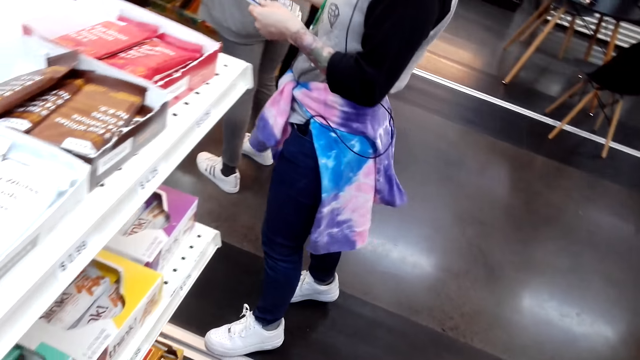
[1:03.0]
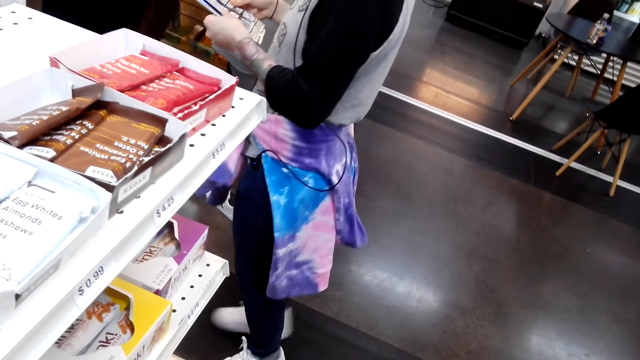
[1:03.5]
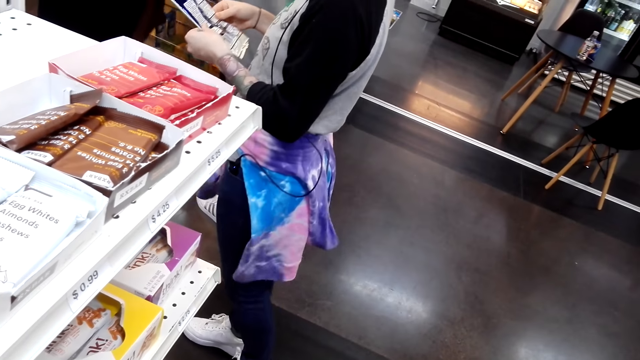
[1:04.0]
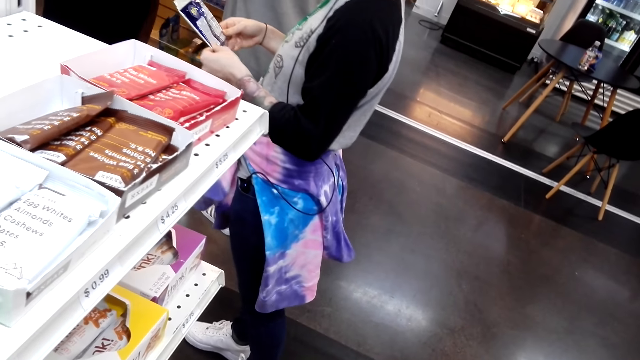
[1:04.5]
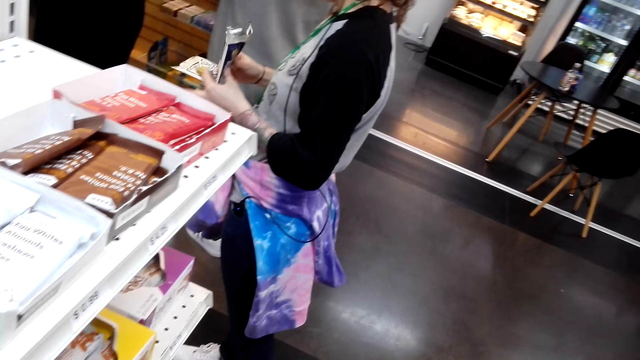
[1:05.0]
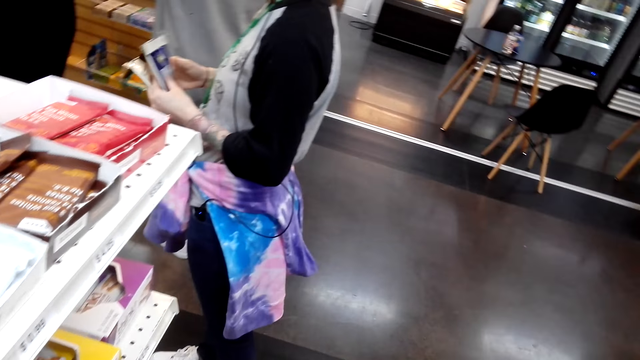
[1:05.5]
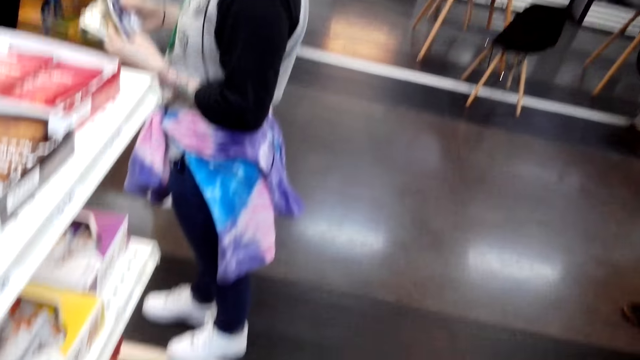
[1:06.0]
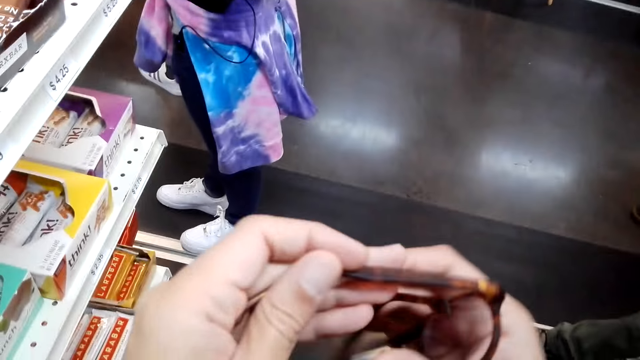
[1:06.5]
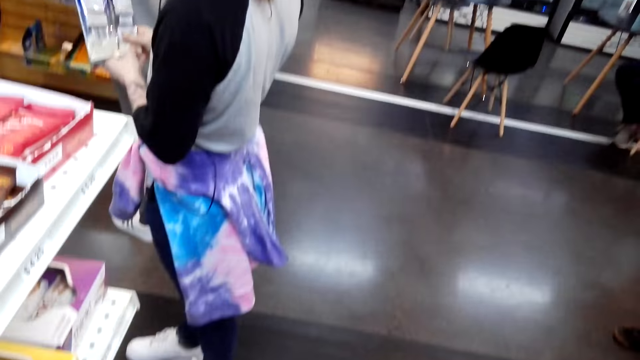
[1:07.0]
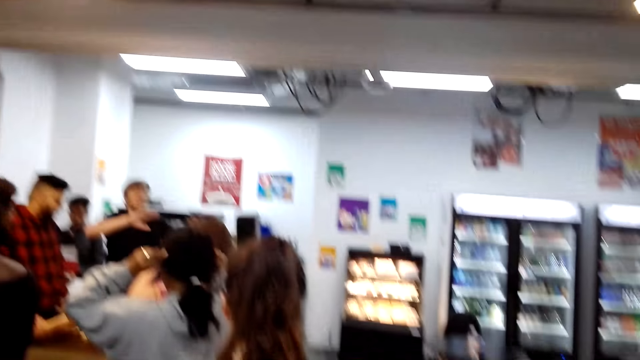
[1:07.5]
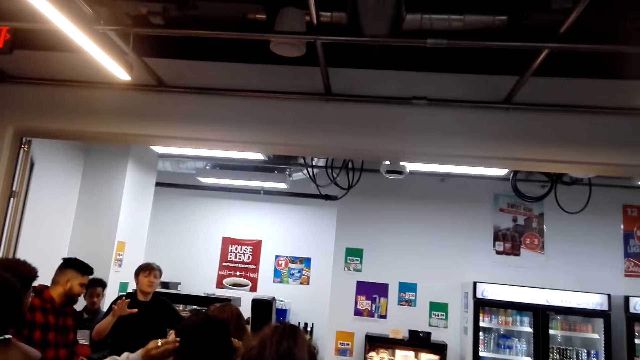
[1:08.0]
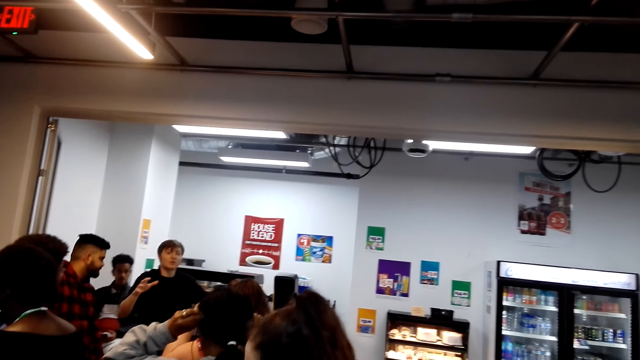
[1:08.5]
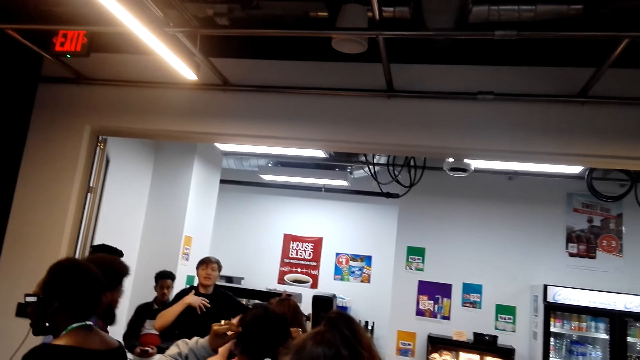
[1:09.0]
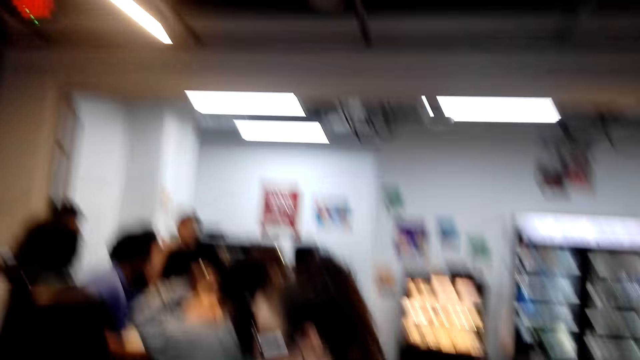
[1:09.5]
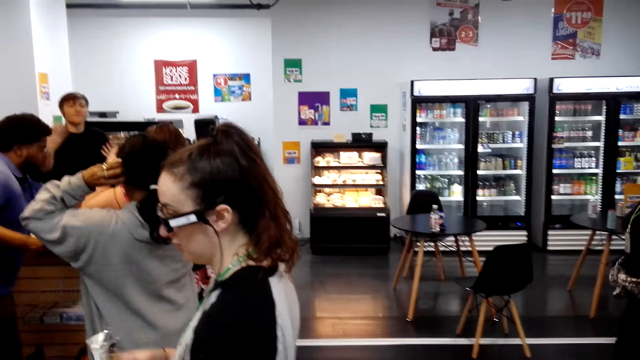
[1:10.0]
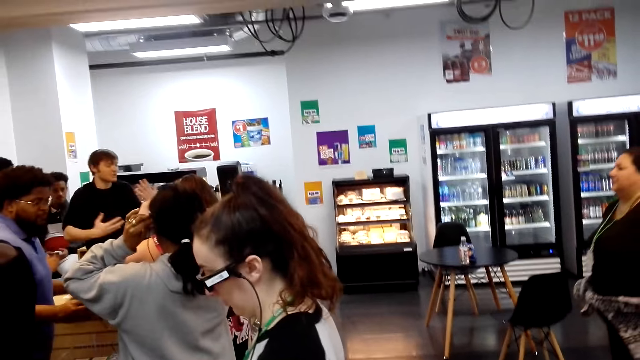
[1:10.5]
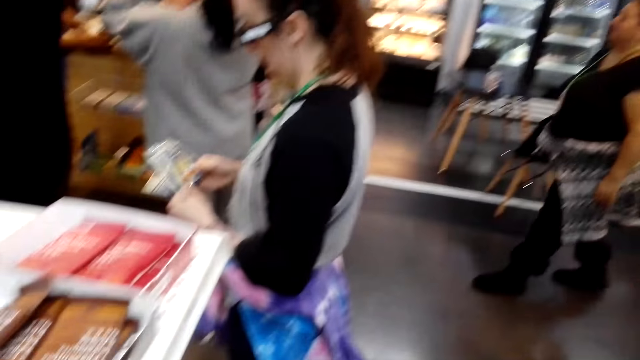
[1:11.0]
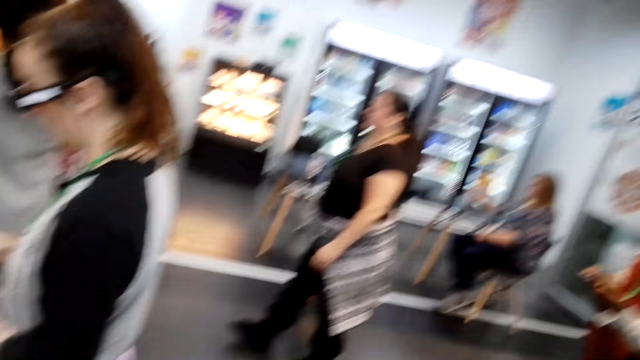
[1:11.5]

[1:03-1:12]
The camera wearer looks at the items on the shelf. He unfolds his spectacles. He holds the chocolate.

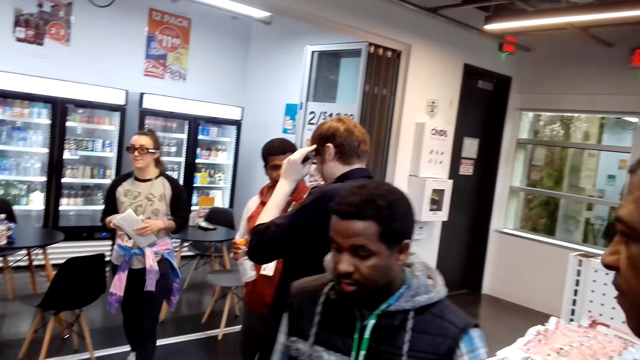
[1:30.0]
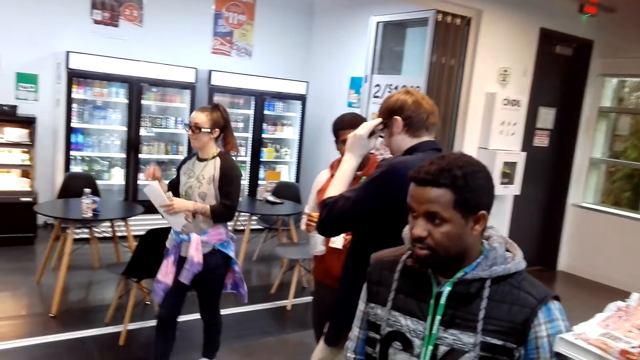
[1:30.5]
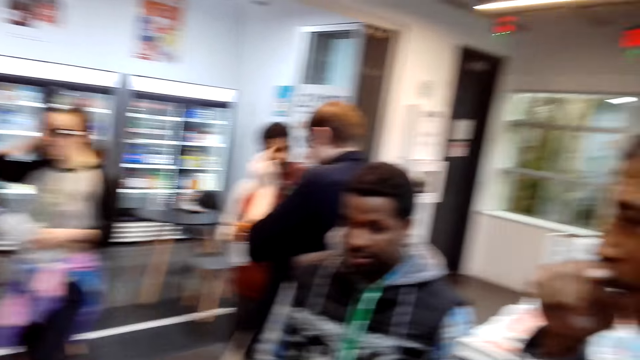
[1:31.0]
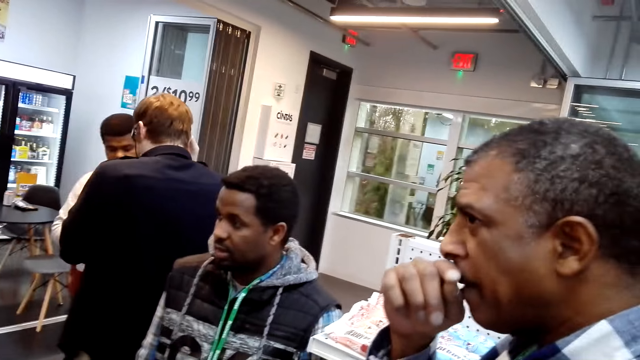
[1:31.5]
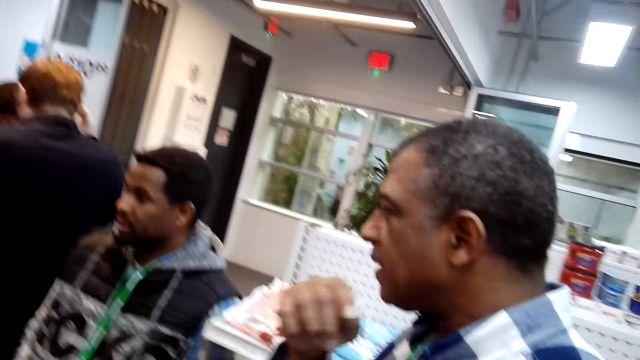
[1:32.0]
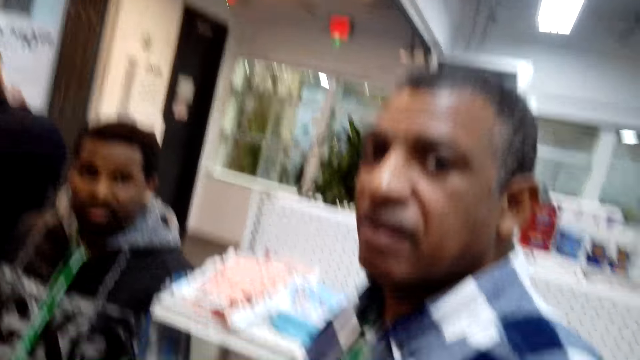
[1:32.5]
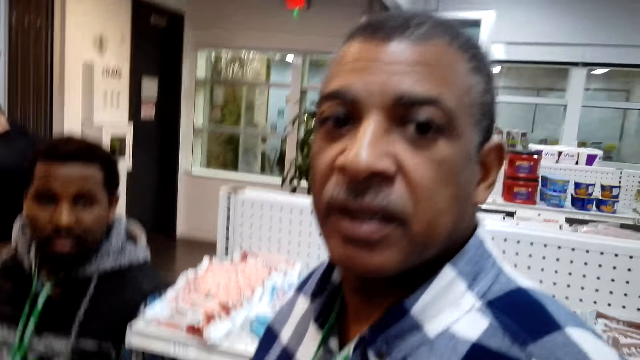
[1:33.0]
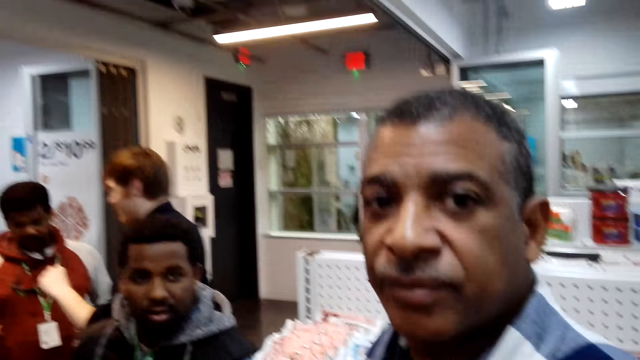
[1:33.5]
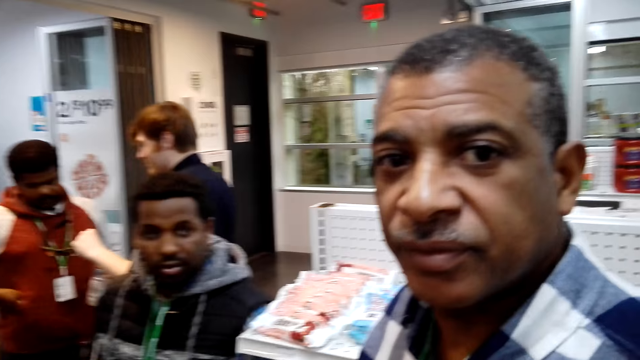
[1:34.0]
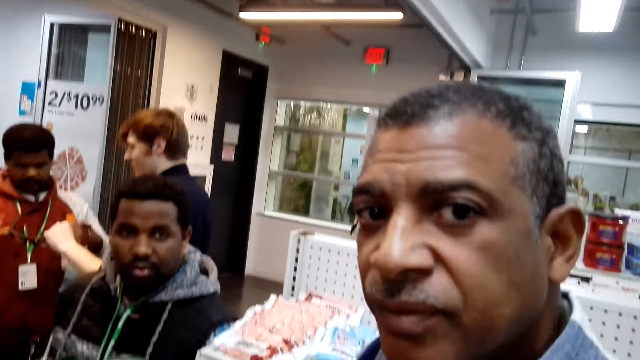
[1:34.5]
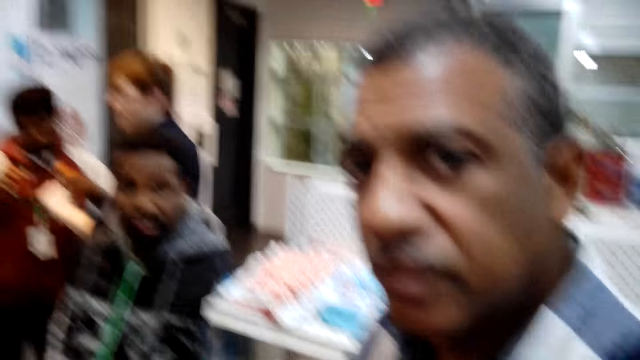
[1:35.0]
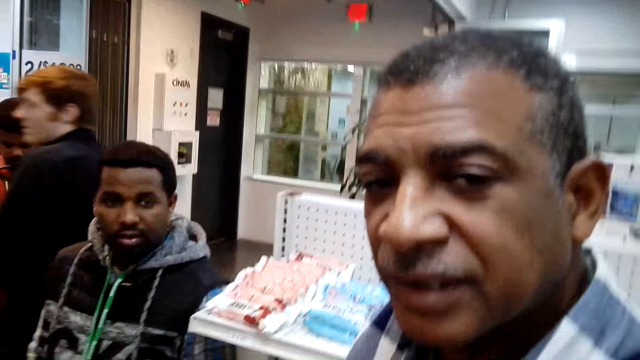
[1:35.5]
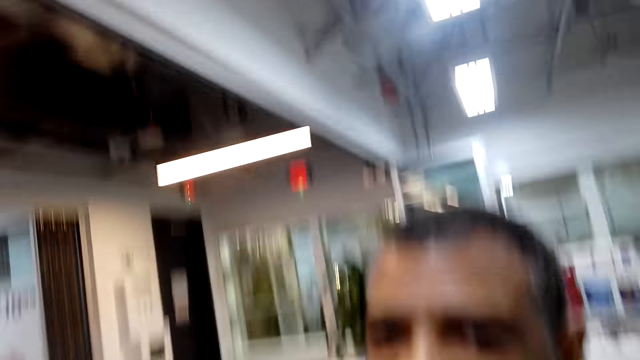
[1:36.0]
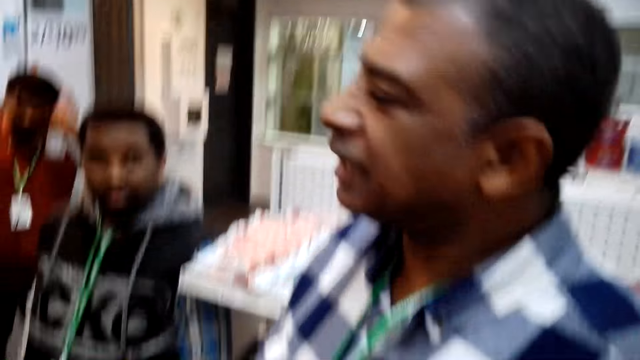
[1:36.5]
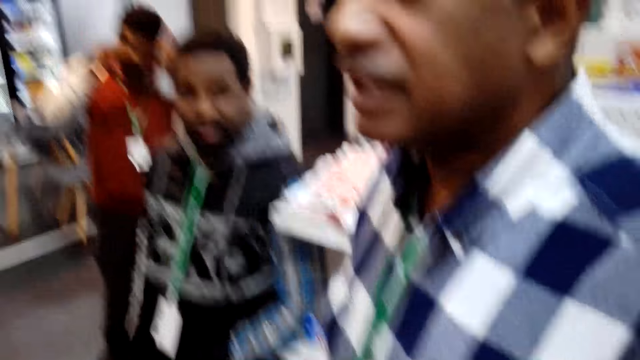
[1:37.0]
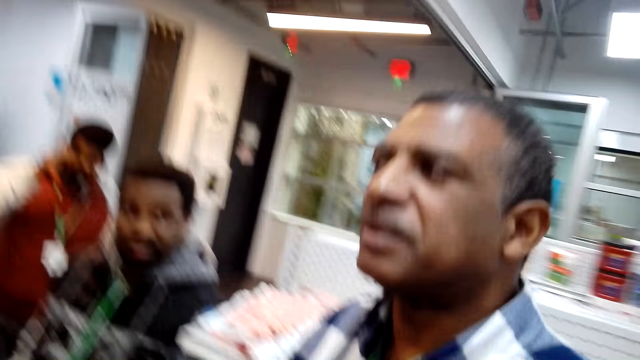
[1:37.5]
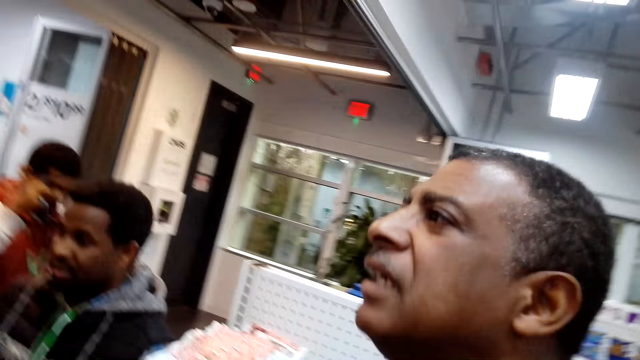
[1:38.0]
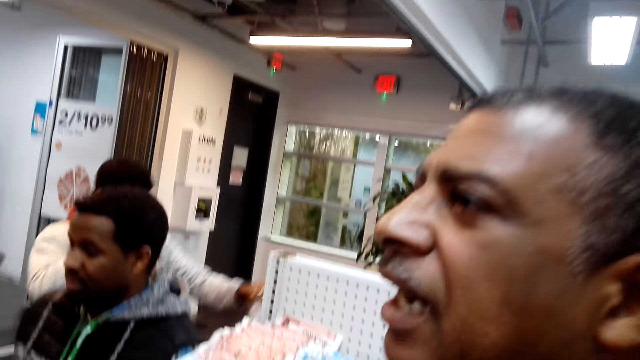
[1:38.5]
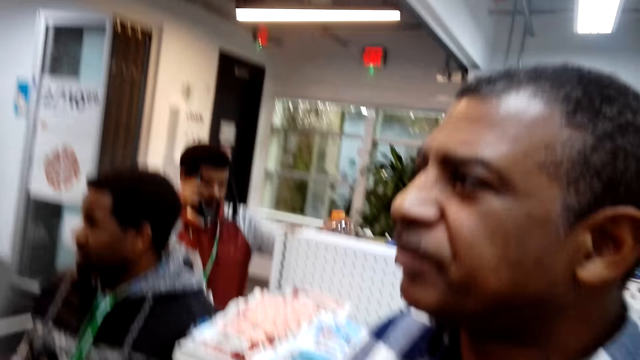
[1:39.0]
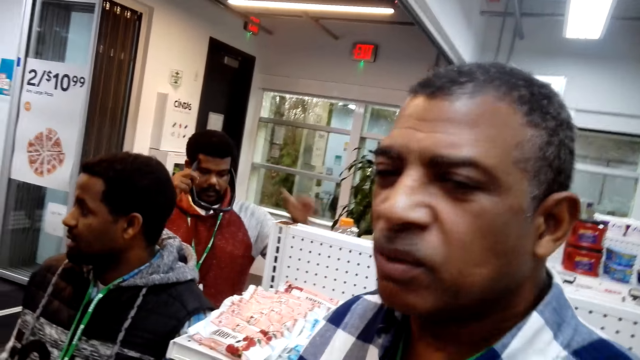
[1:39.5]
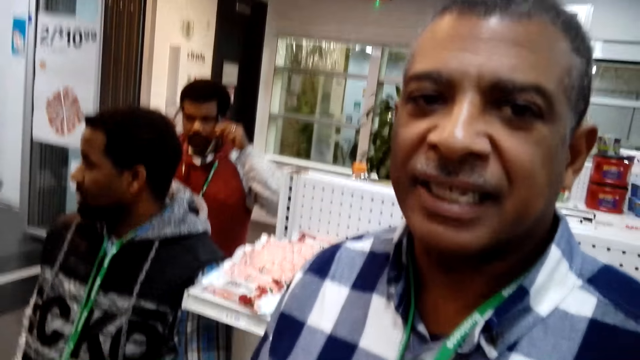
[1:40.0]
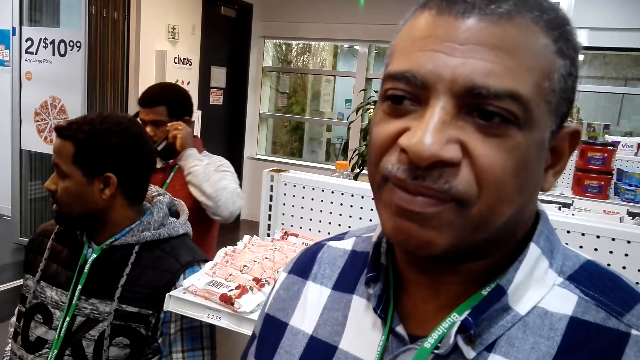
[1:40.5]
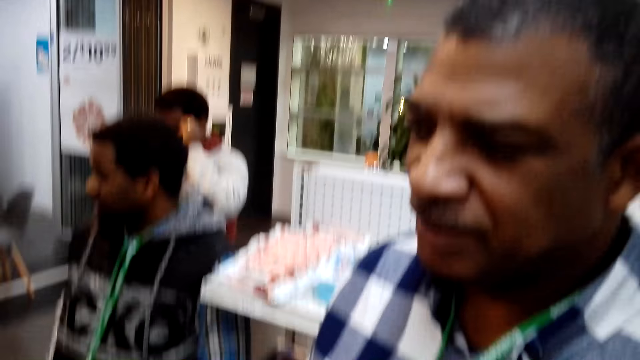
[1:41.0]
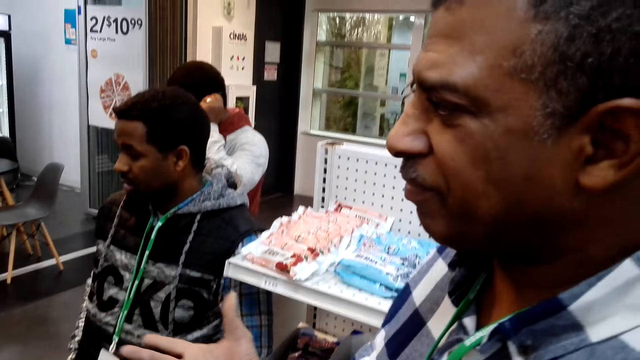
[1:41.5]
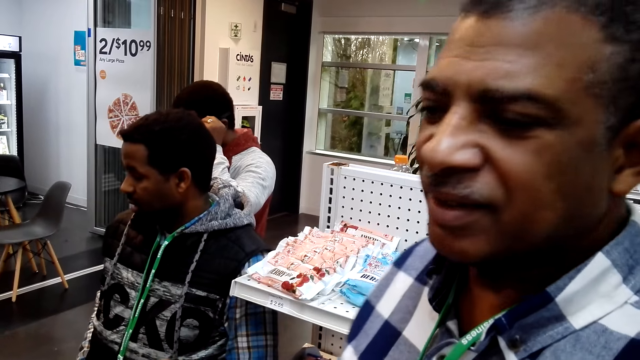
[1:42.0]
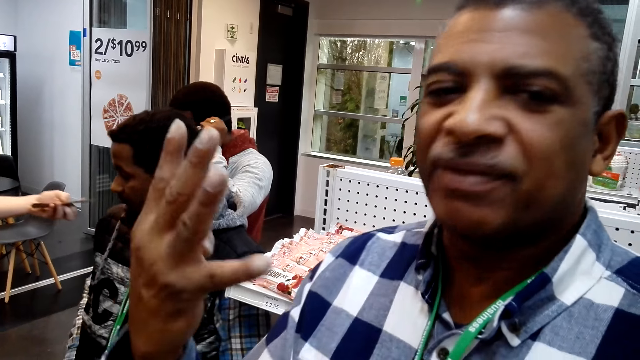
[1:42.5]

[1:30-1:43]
The camera wearer interacts with a man. The man looks at the camera wearer. The camera wearer talks to the man. The man talks to the camera wearer.
